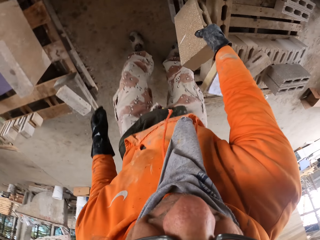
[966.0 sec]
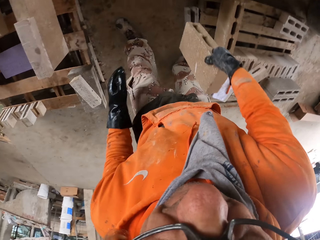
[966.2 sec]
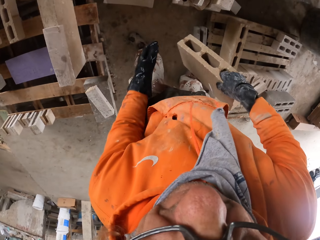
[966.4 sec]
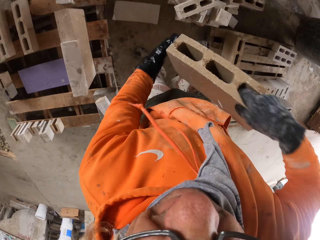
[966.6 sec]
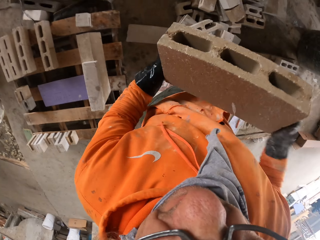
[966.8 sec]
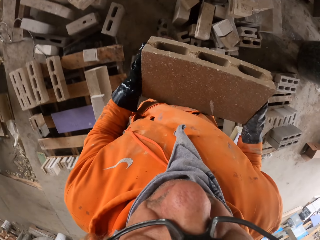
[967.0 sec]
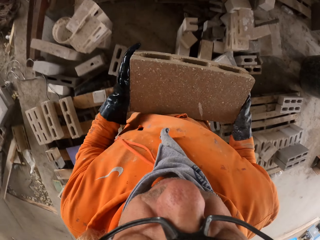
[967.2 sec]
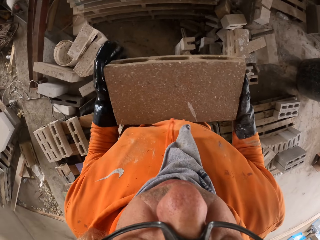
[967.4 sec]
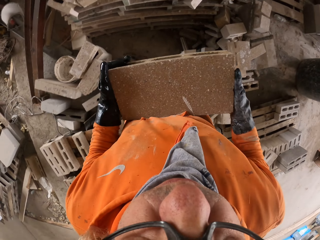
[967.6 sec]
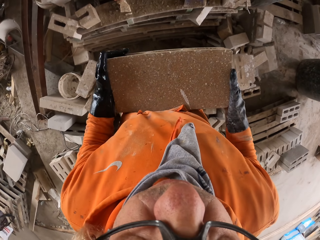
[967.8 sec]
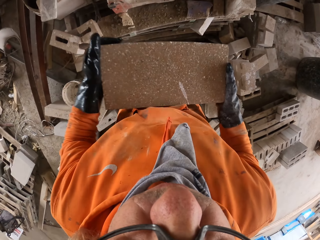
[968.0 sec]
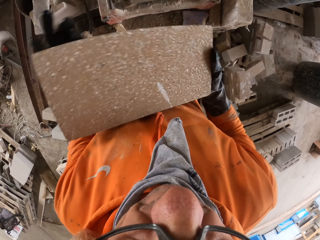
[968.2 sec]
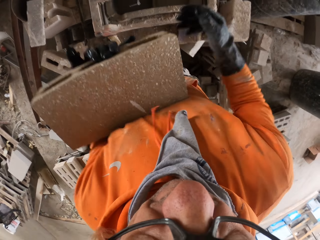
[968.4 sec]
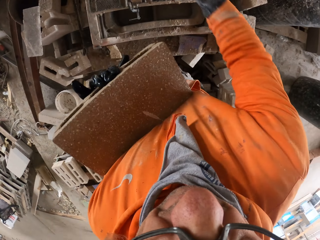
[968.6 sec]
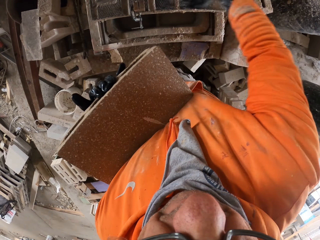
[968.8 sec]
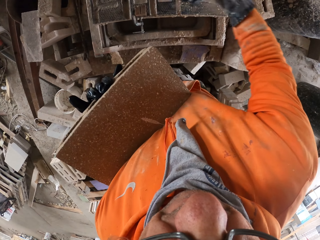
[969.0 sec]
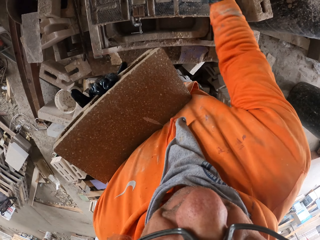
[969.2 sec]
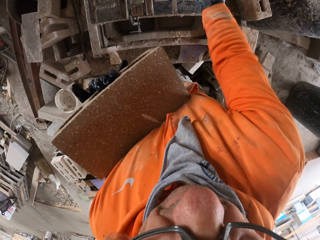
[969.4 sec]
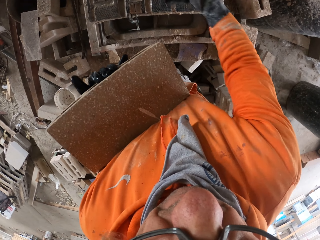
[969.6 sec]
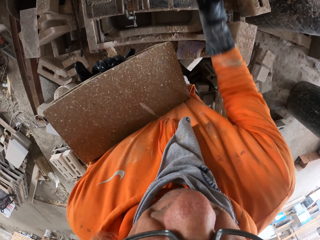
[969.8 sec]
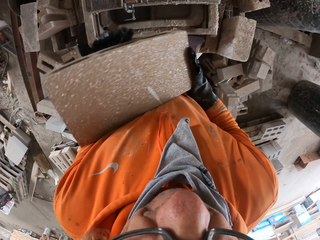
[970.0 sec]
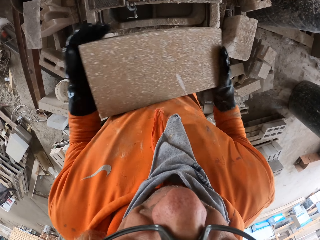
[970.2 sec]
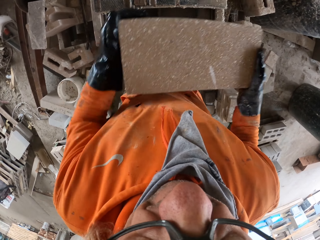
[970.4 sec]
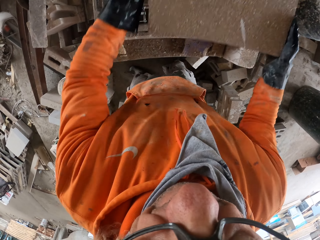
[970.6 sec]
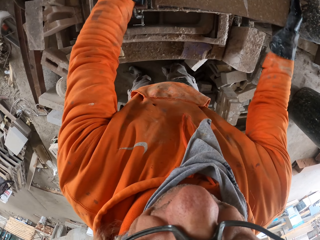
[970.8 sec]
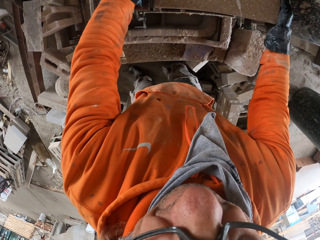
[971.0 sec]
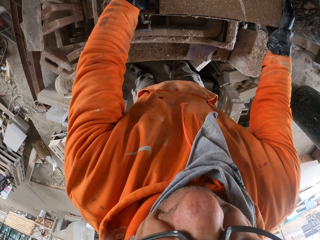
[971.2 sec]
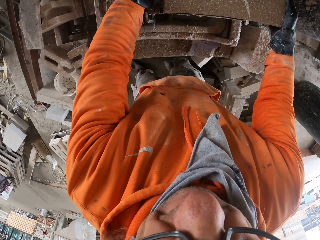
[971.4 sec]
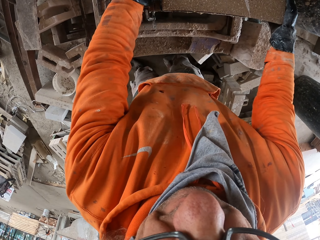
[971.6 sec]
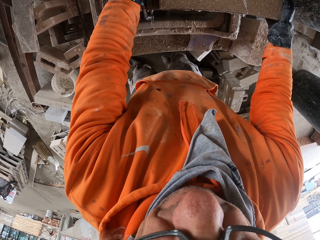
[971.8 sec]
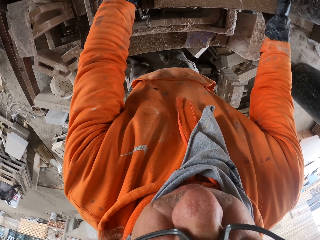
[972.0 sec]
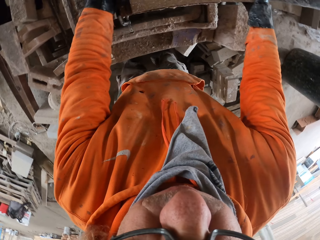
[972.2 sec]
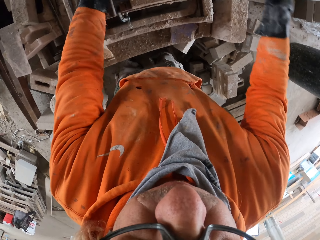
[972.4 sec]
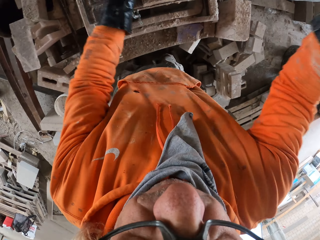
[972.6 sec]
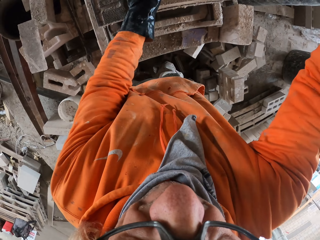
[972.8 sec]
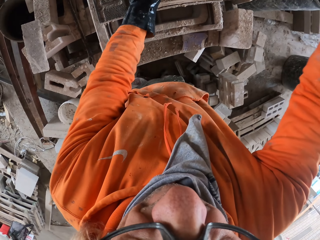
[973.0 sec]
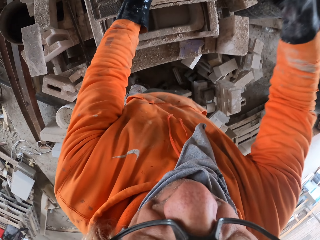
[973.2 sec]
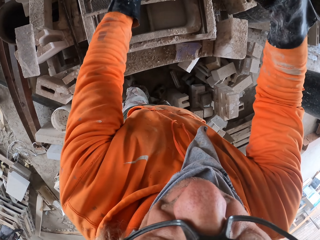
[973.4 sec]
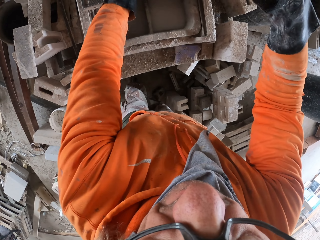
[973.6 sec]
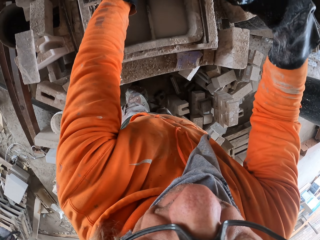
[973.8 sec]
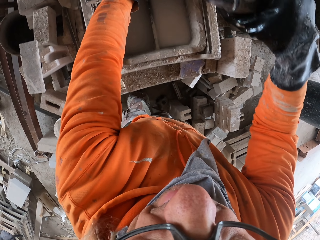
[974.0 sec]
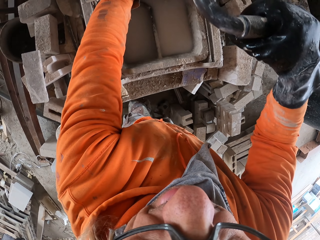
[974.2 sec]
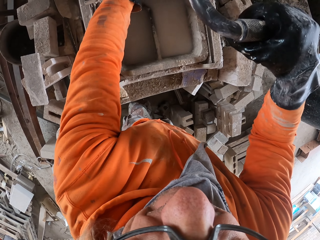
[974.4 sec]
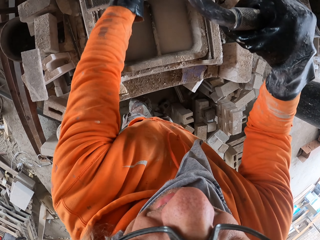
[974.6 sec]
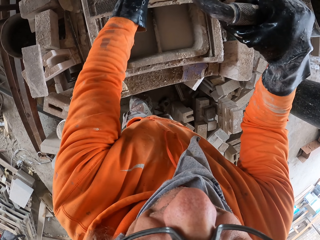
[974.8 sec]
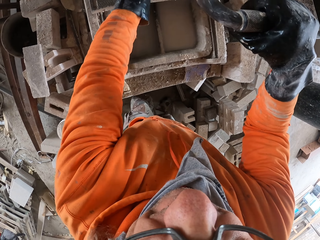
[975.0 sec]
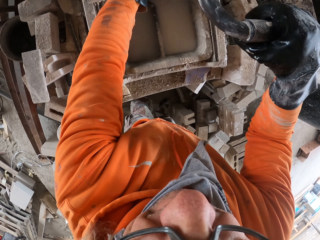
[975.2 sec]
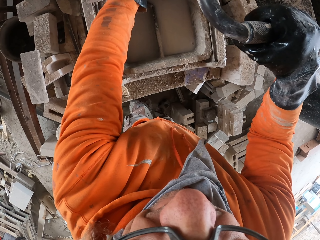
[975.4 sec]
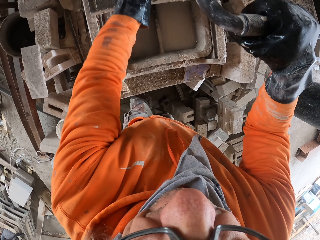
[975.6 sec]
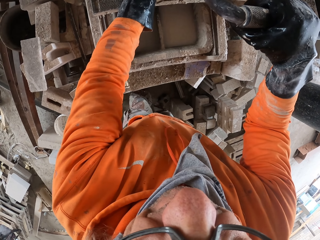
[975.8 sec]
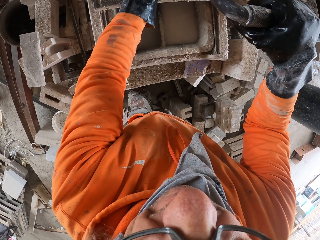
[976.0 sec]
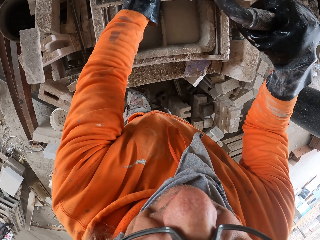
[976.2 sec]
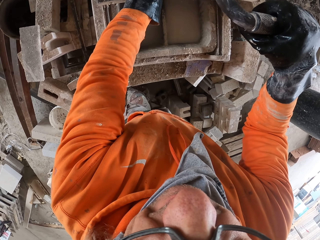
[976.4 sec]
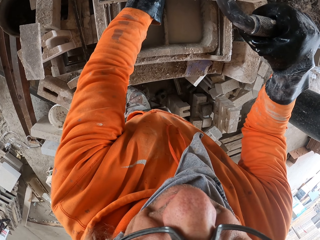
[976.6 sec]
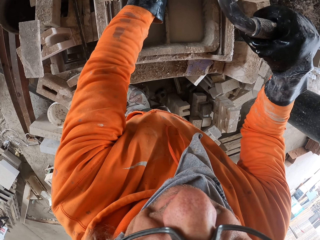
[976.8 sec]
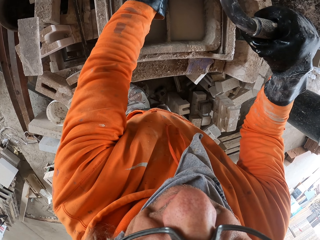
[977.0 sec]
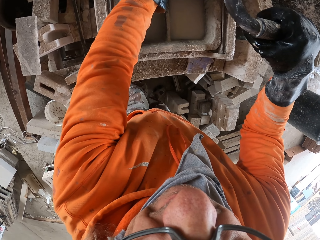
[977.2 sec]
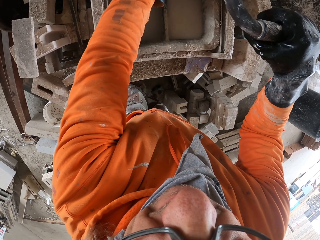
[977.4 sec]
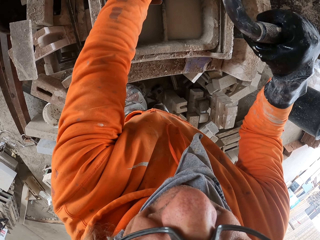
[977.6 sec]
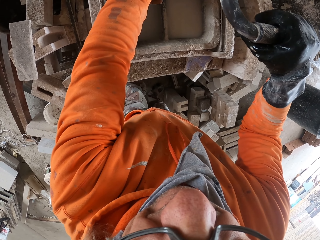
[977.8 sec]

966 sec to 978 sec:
The camera wearer picks up a block from a rack. They walk around a garage. They wipe a machine. They adjust the block on the machine. They cut the block with the machine.

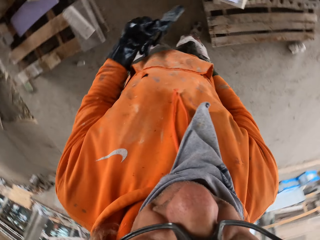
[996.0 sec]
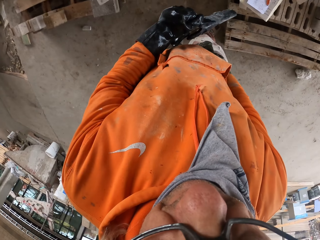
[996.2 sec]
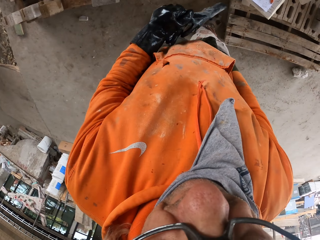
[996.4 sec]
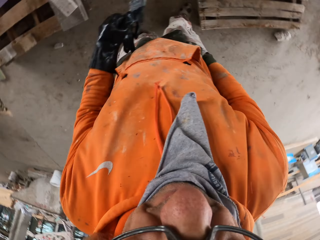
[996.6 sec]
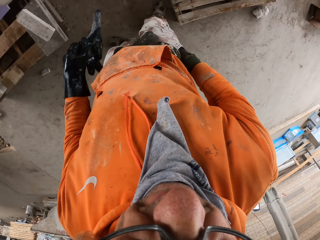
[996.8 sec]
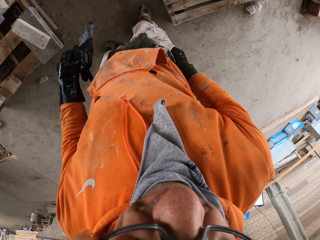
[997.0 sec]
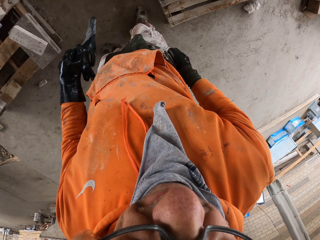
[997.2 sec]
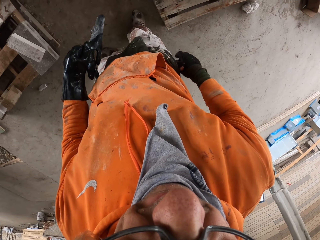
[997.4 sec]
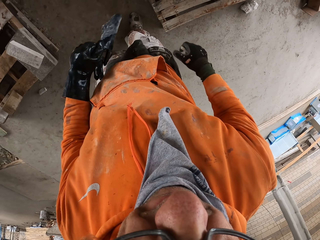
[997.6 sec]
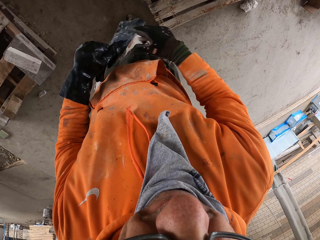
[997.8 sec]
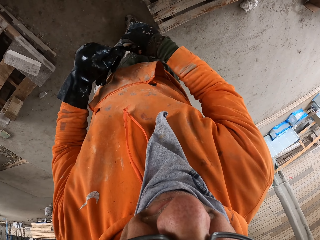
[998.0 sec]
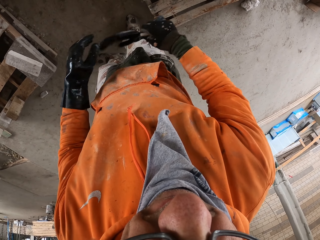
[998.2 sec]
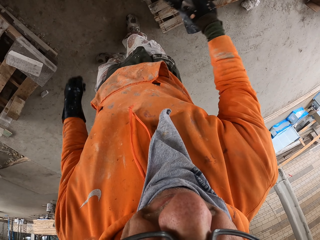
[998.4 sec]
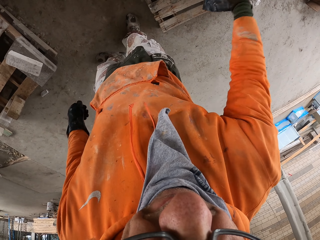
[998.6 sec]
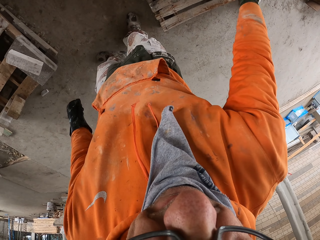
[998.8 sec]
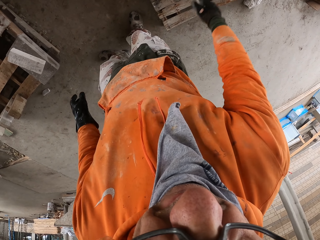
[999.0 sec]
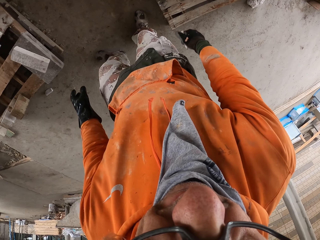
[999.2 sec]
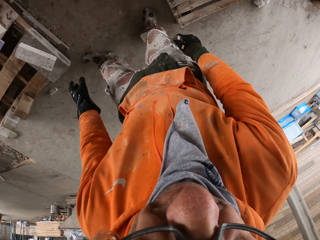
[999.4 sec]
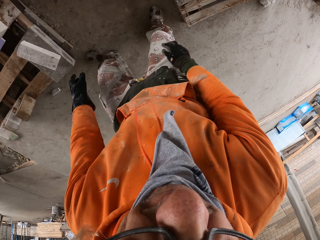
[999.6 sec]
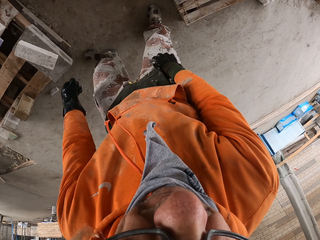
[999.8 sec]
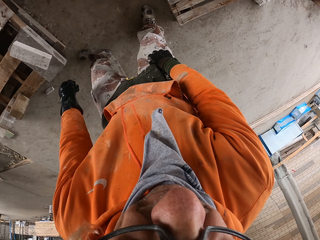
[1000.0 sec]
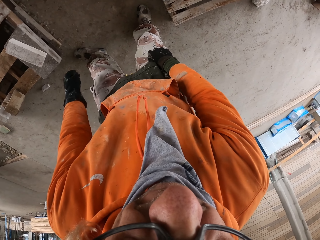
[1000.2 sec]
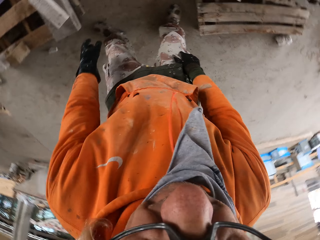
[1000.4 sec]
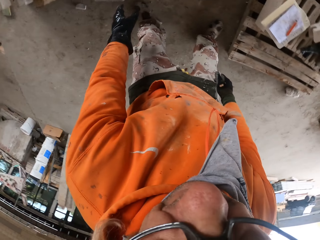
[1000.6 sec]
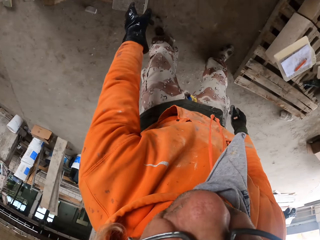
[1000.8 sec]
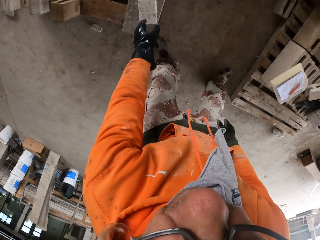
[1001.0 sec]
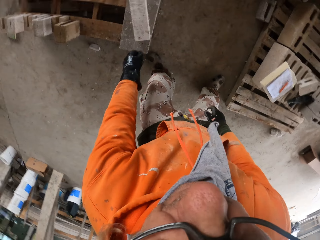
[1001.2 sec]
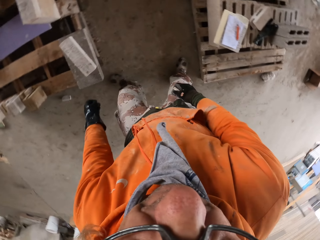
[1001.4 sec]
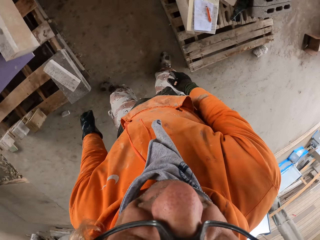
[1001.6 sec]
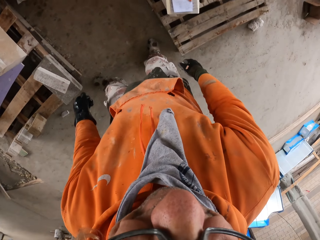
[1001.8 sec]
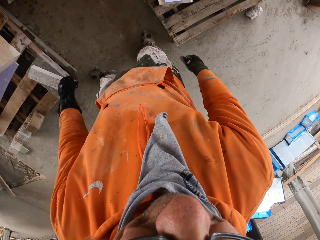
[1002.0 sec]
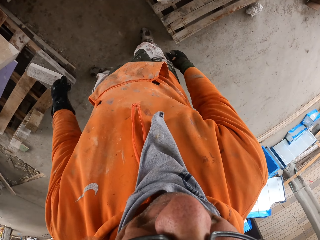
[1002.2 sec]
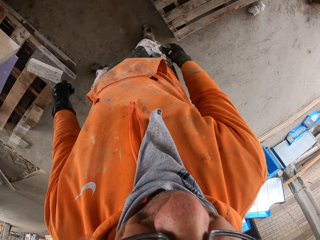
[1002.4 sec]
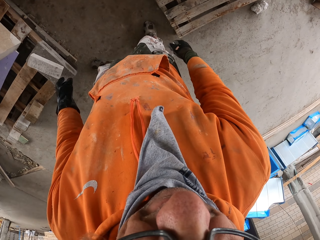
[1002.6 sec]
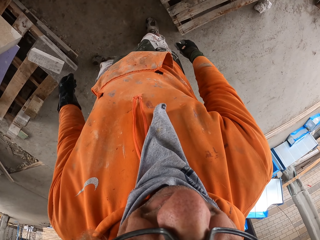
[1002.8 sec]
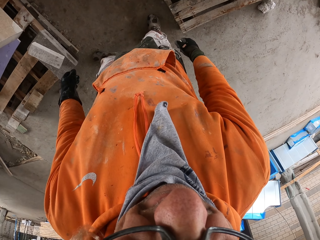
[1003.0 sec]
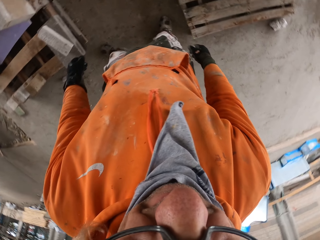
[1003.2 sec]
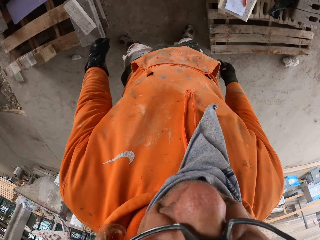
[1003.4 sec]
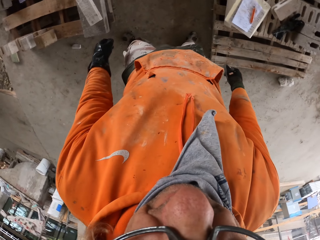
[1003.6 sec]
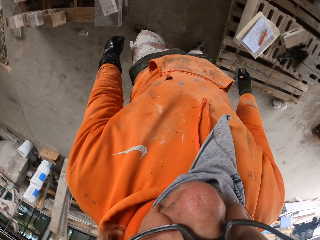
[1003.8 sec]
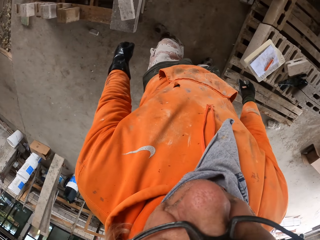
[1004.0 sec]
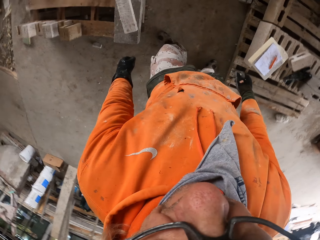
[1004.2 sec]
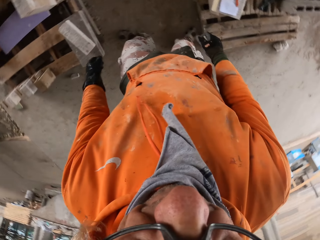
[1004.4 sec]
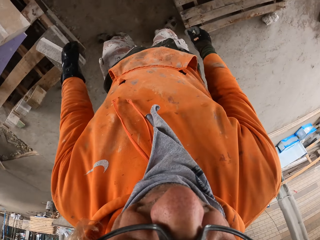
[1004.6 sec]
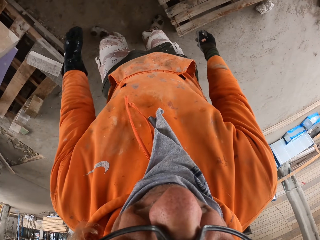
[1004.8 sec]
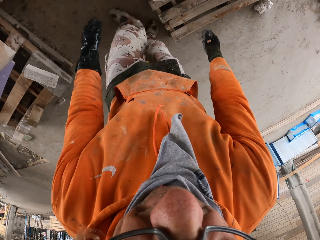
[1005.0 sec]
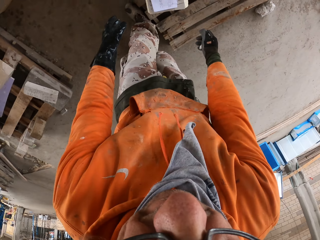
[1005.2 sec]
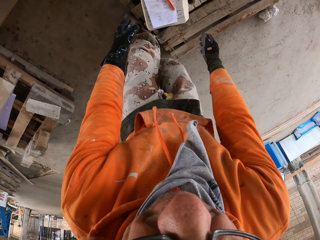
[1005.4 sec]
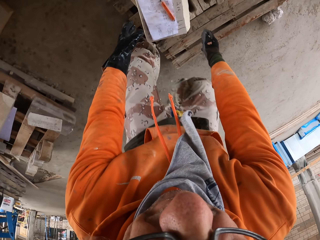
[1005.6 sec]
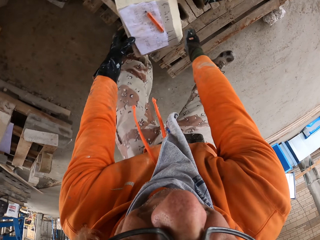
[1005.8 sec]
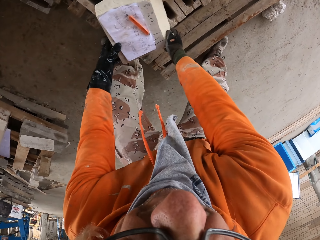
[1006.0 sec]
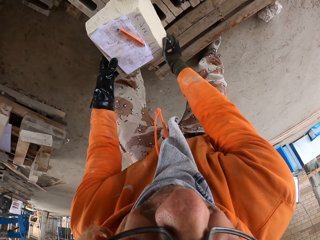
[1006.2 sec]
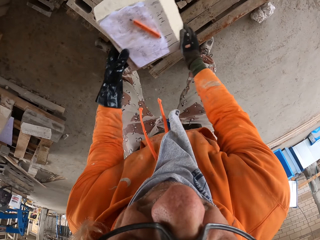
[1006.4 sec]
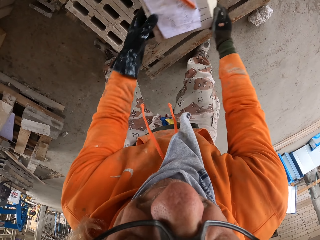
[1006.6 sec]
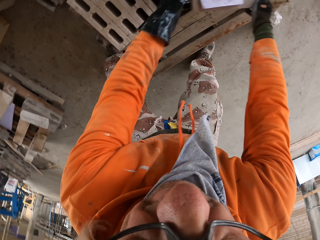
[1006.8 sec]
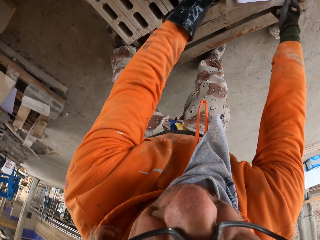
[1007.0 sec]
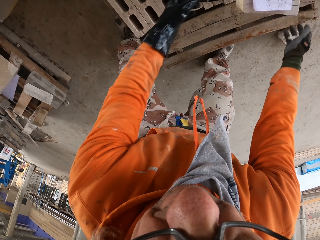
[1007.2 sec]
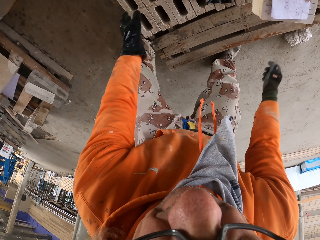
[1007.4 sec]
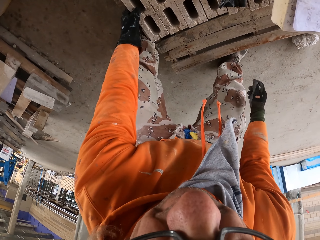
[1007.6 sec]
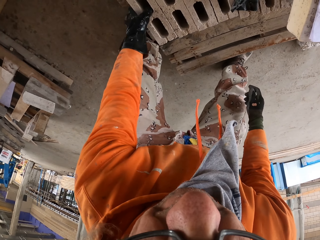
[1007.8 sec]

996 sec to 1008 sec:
The camera wearer puts down gloves. They look around a garage. They walk around the garage. They move the timber. They pick up a box. They put down the box.
